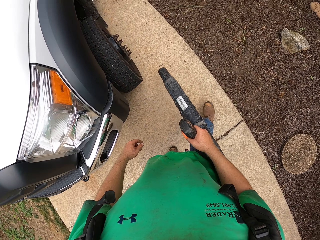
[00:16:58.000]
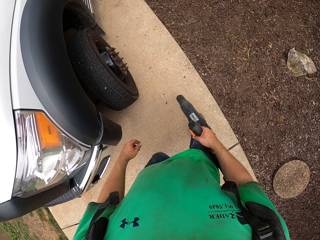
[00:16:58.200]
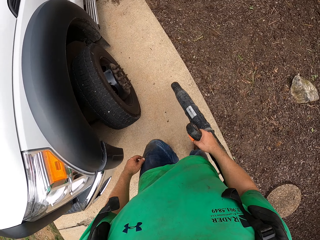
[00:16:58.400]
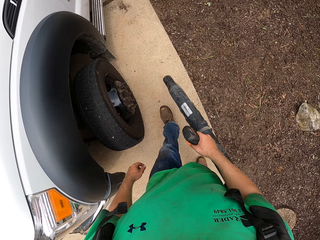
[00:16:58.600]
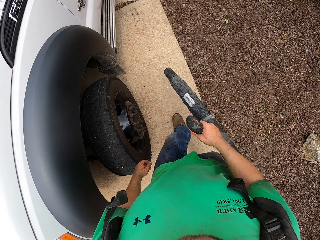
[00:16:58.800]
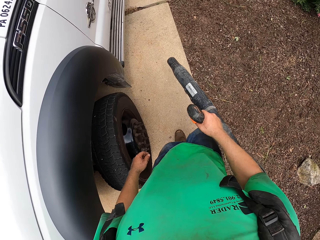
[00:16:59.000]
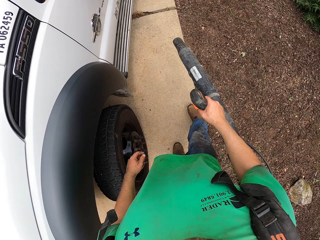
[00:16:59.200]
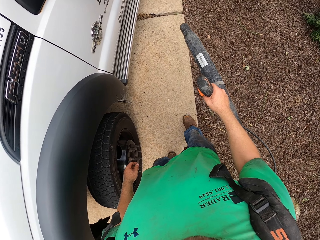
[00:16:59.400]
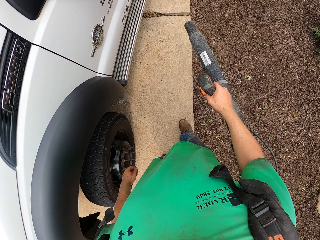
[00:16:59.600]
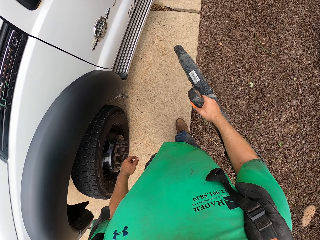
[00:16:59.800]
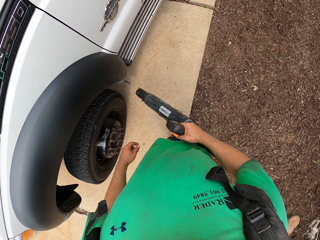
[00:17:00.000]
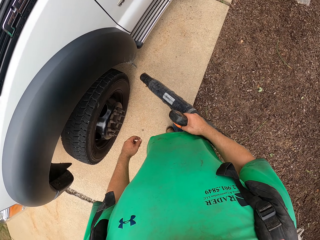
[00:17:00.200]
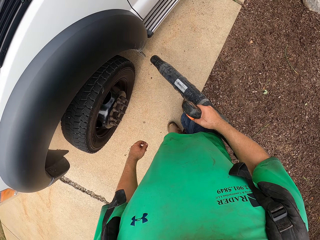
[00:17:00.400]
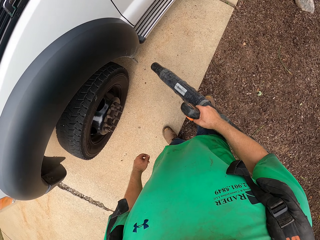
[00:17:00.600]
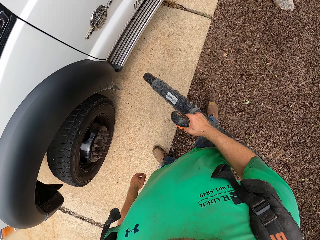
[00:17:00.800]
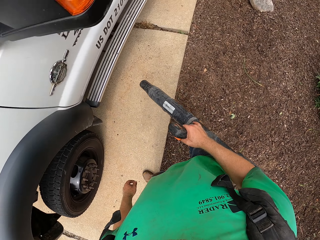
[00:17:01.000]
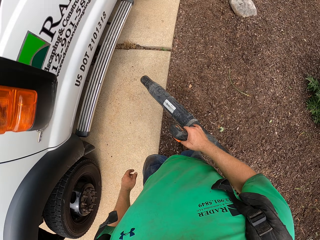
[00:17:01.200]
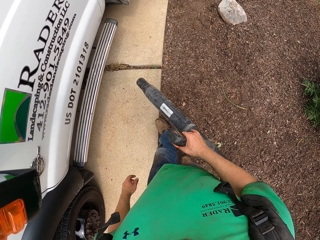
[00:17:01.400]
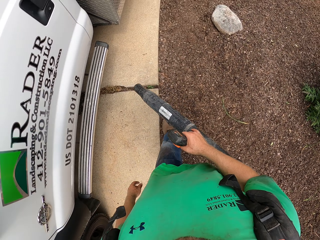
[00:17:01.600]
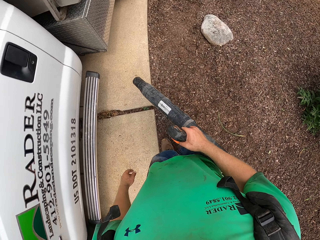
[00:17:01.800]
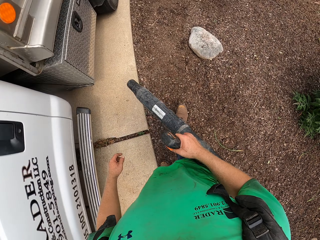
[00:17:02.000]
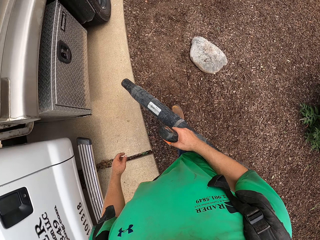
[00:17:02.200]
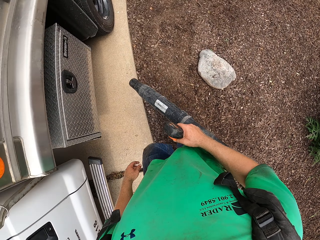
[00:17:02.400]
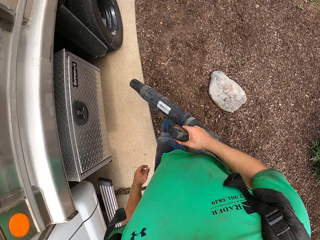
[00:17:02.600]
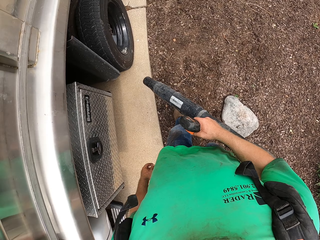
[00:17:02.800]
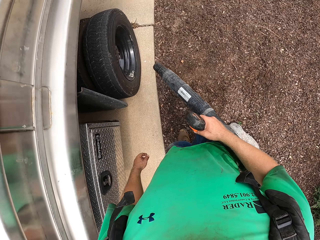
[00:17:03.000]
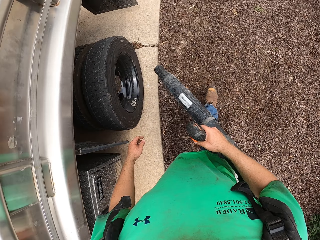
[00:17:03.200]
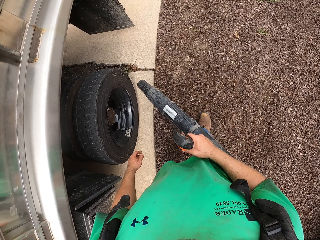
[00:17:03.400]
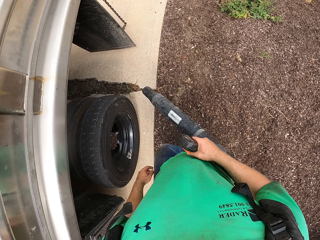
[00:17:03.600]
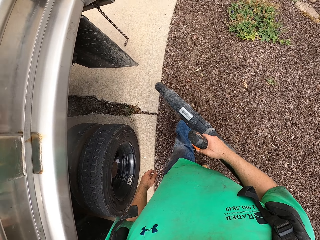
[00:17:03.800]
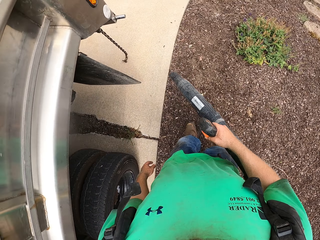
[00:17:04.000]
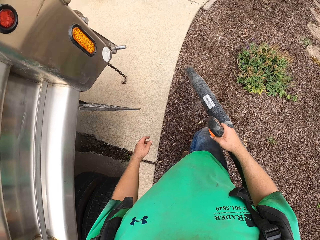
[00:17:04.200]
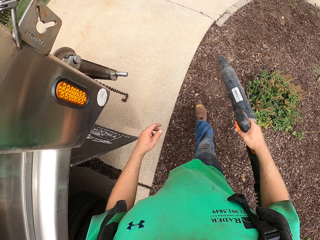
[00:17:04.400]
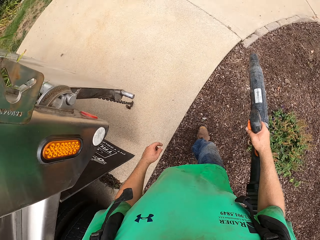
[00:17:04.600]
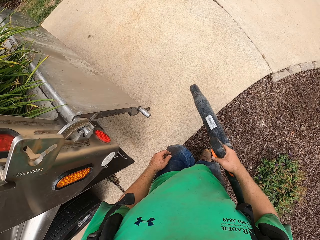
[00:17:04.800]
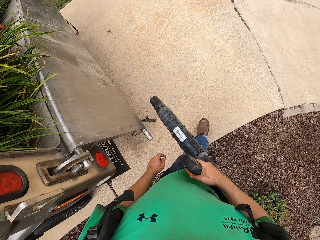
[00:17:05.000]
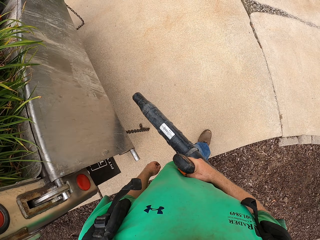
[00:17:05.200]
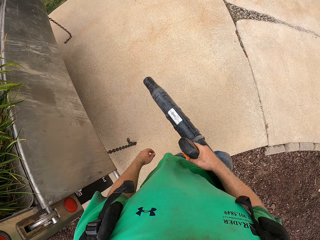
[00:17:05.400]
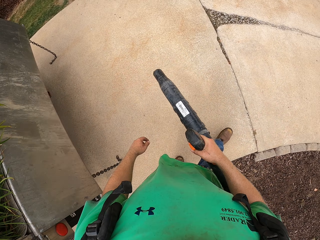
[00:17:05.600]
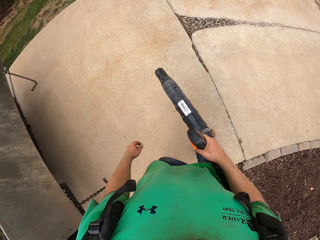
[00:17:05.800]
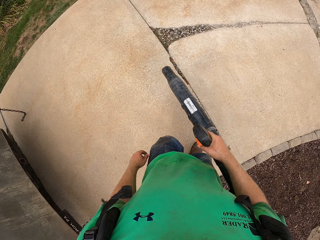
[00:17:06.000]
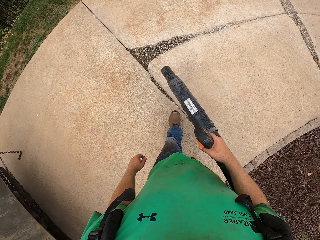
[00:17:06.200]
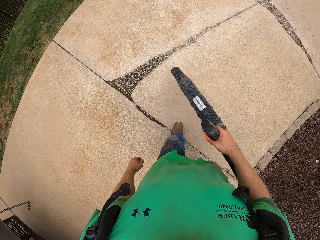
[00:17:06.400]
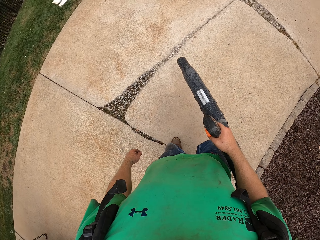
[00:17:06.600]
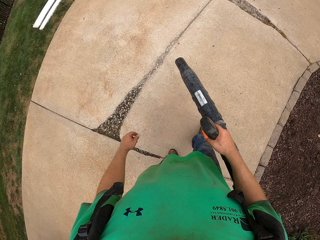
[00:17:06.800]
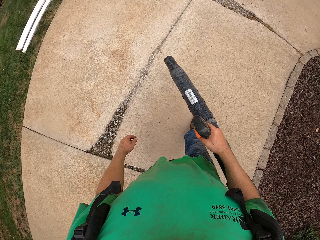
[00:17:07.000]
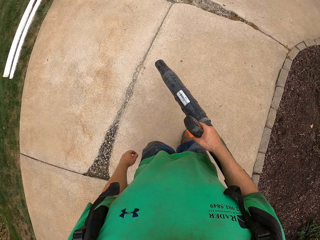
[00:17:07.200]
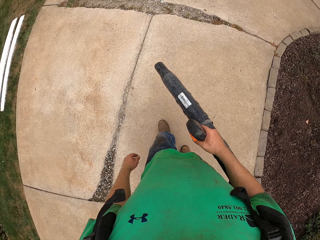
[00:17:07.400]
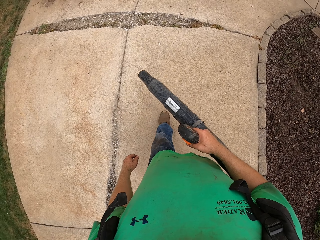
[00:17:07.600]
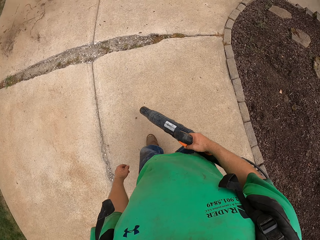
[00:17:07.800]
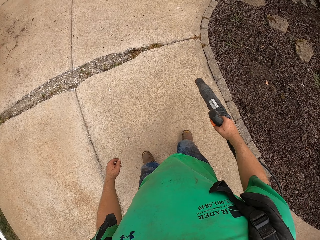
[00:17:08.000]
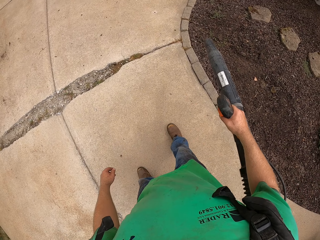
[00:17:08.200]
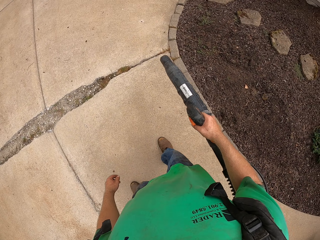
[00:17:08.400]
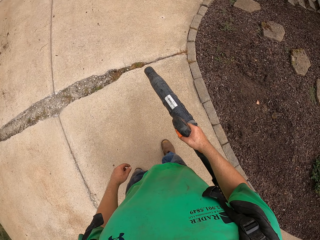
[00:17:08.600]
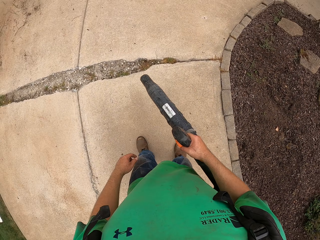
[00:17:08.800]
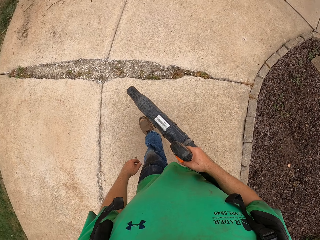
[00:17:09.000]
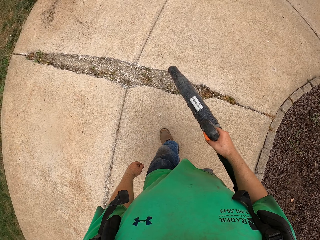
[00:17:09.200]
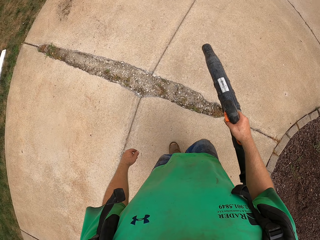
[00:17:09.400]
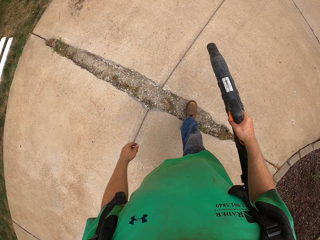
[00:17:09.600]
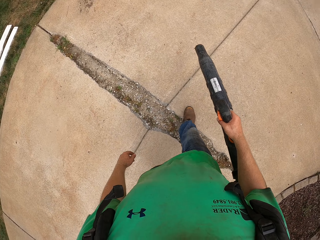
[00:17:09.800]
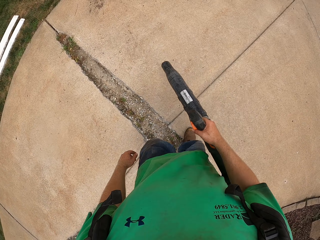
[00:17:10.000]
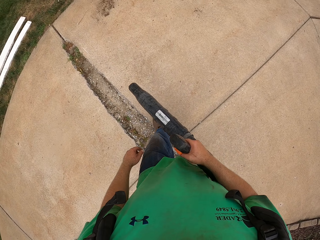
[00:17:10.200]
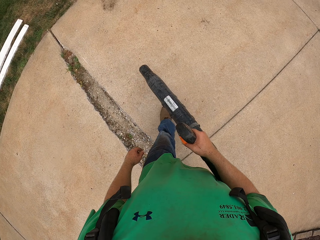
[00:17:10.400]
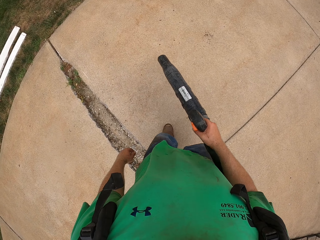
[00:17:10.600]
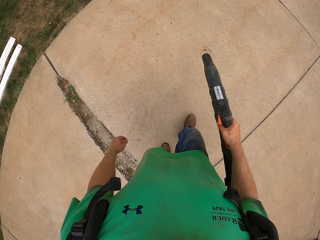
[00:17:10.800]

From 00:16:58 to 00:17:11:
The camera wearer sprays the vehicle. They spray the ground.

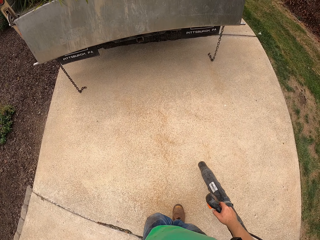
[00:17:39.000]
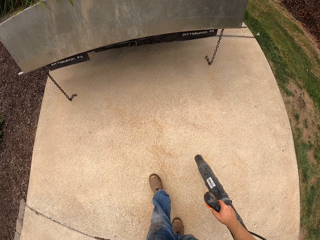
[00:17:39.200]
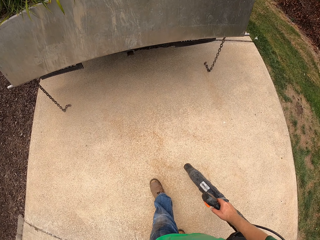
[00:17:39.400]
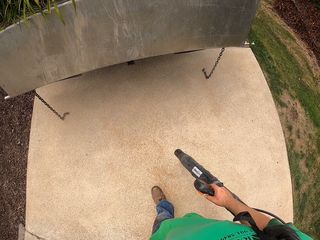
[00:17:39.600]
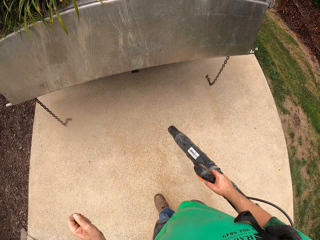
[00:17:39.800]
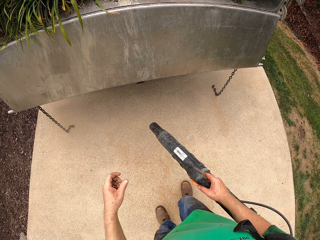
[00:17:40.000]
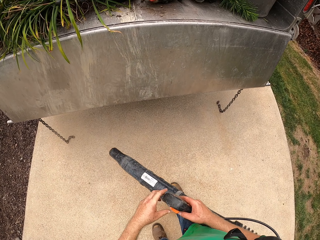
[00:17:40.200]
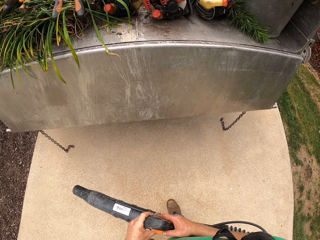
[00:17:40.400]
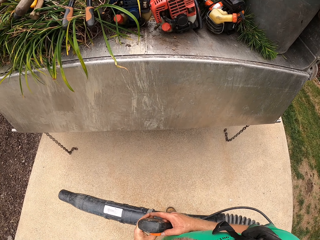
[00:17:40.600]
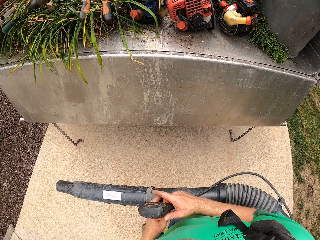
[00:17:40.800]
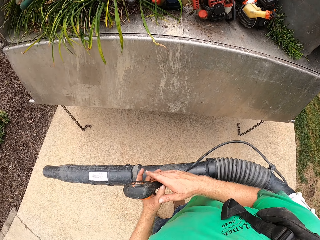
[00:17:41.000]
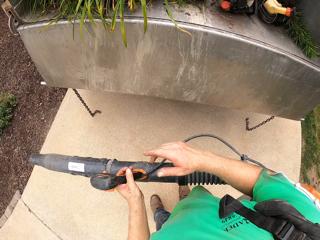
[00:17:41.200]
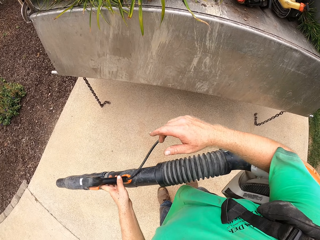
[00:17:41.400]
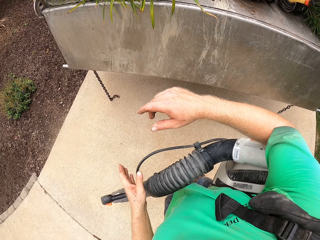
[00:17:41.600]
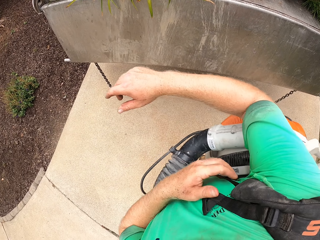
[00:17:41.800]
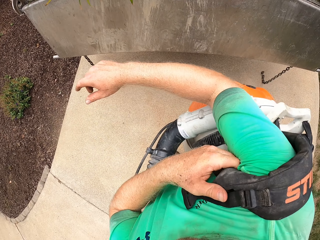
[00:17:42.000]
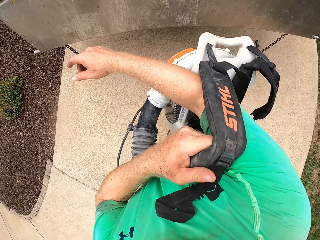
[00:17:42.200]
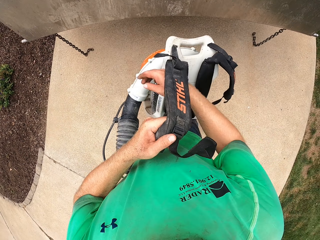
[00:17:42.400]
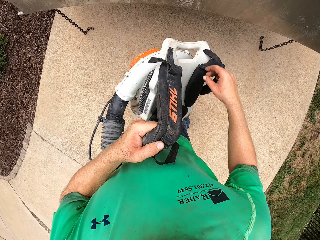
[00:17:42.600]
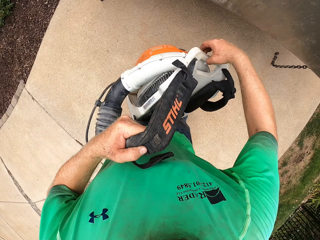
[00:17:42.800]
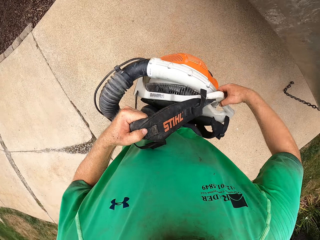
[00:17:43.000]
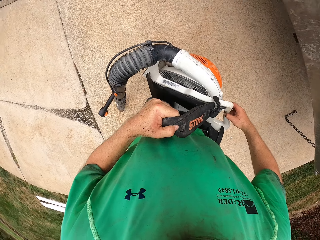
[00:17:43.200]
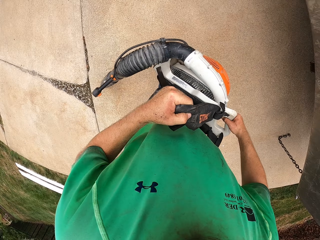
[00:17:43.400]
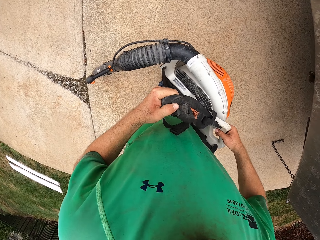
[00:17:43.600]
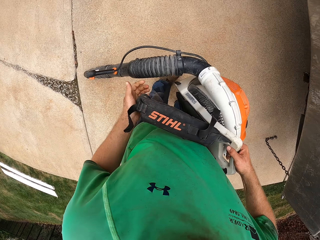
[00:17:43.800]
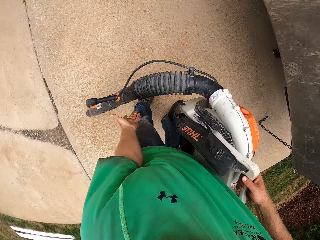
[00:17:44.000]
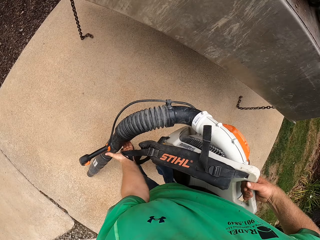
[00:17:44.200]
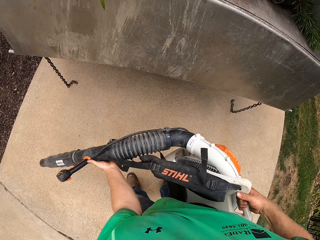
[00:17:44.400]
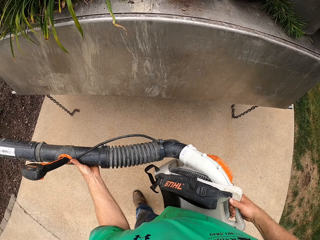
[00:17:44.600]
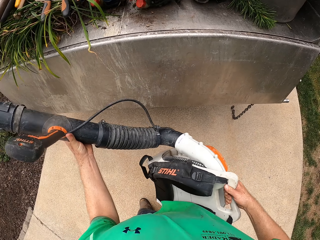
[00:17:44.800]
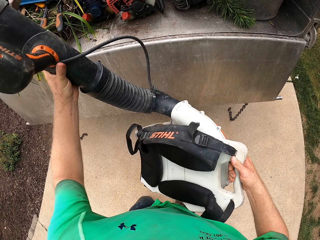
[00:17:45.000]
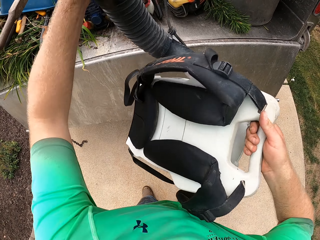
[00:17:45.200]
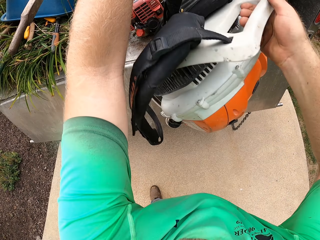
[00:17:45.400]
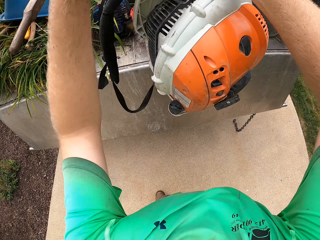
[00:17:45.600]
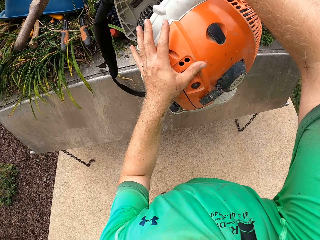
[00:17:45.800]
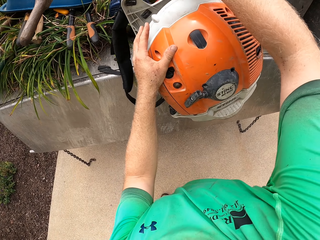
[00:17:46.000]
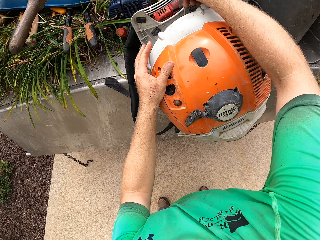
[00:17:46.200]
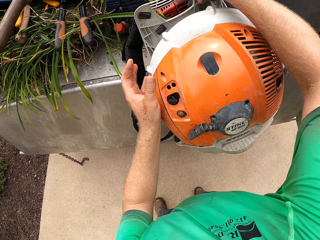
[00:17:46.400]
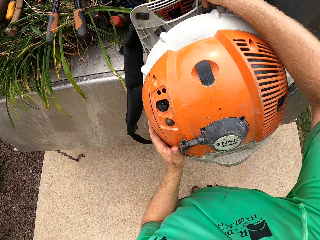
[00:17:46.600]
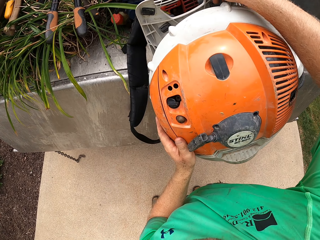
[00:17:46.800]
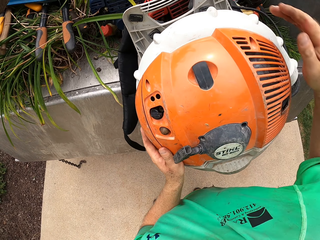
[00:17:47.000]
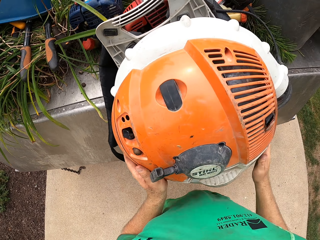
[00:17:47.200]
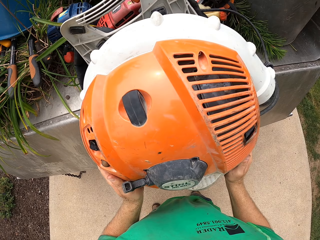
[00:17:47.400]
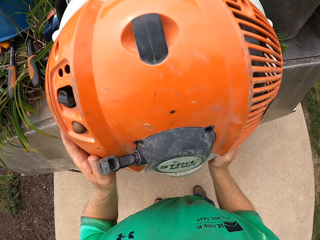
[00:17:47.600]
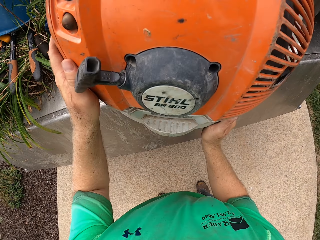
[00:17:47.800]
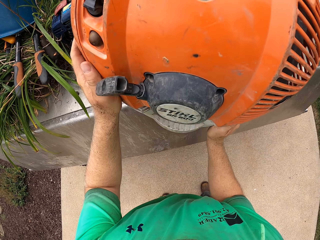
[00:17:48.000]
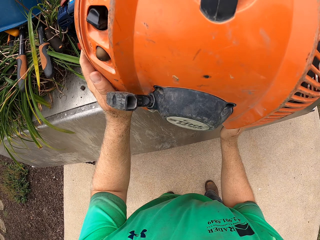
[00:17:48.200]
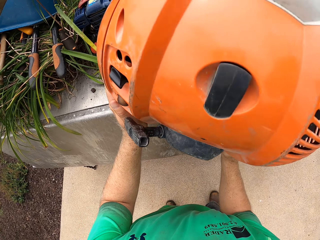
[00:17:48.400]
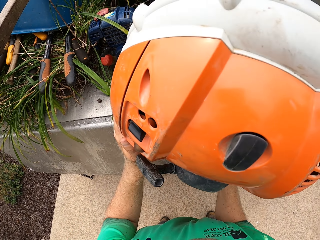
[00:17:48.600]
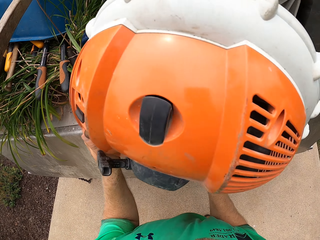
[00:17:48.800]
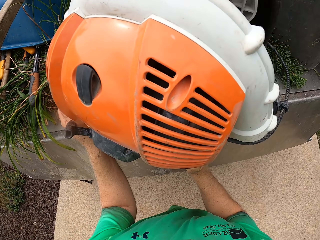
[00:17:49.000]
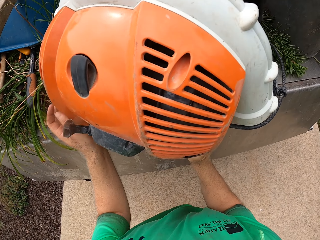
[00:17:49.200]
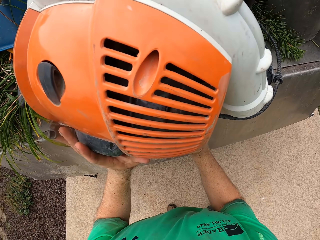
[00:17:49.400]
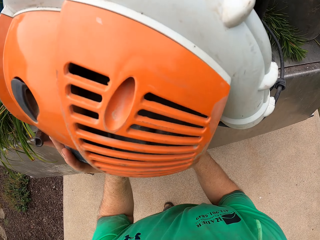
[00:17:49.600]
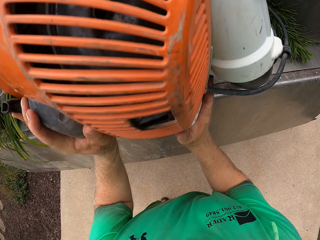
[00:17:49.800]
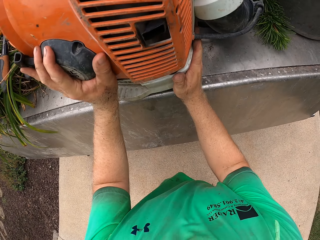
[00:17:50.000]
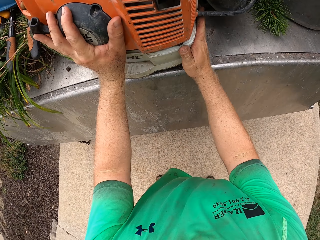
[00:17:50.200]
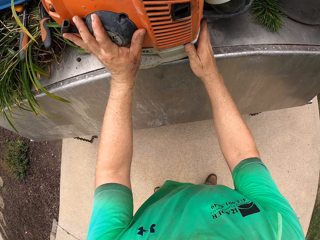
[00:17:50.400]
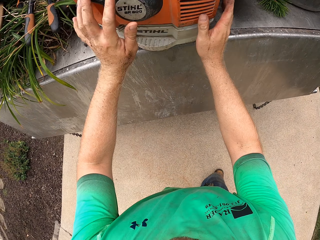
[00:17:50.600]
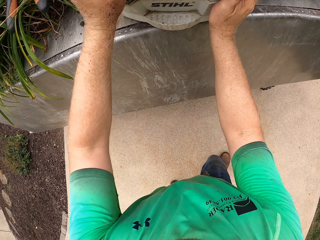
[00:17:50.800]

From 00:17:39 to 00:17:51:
The camera wearer passes the leaf blower from his right hand to his left hand. He pulls the leaf blower from his shoulders with both hands. He puts the leaf blower in a truck, on the boot, with both hands.
